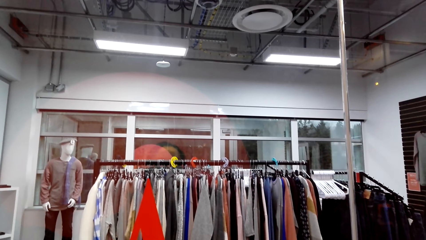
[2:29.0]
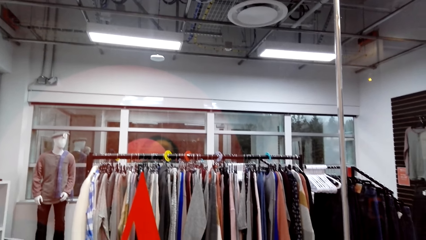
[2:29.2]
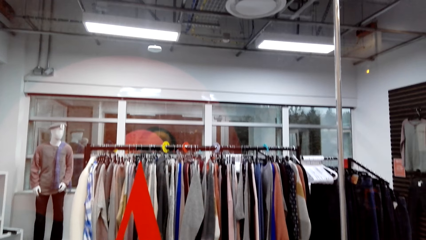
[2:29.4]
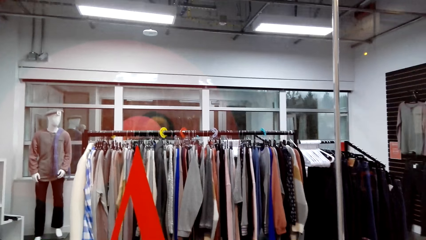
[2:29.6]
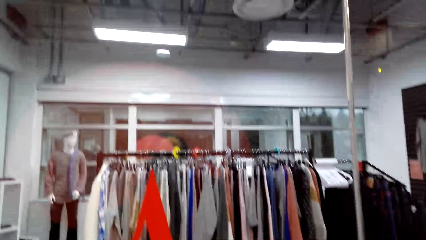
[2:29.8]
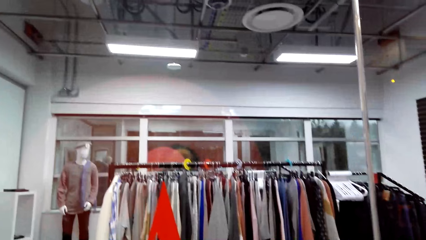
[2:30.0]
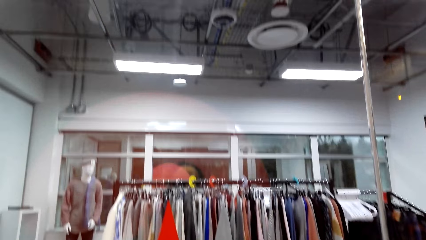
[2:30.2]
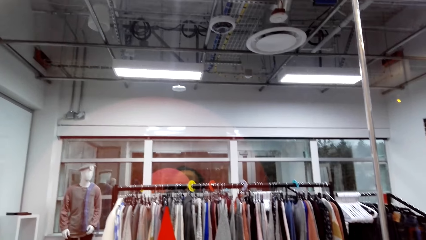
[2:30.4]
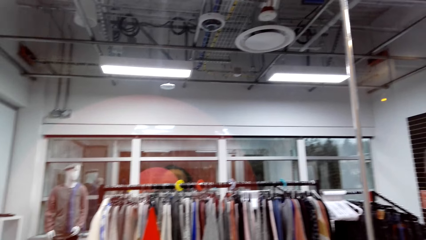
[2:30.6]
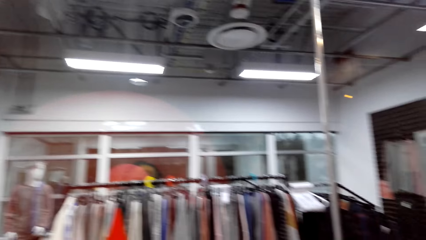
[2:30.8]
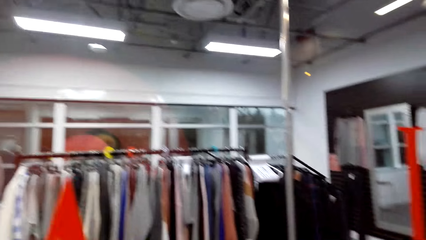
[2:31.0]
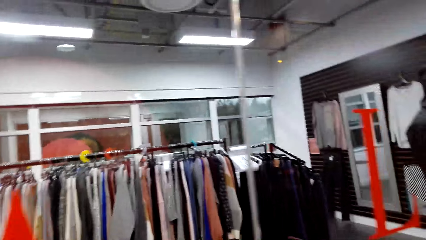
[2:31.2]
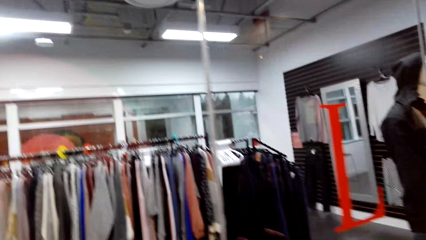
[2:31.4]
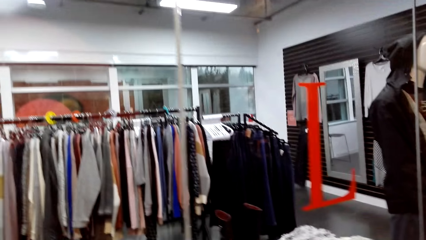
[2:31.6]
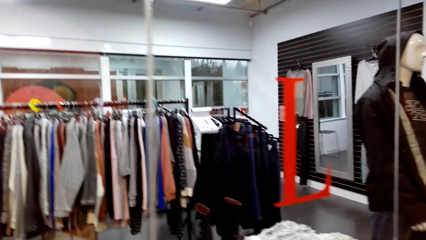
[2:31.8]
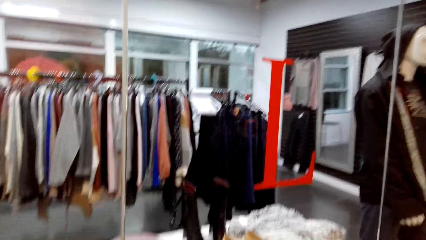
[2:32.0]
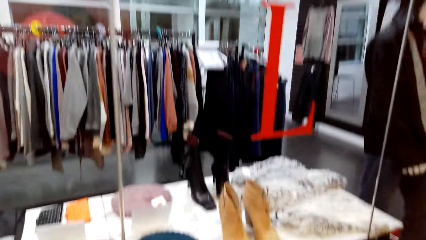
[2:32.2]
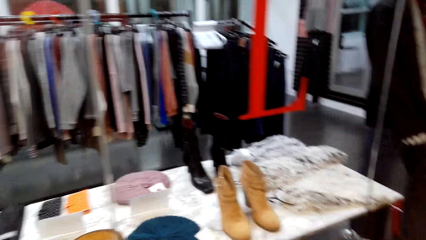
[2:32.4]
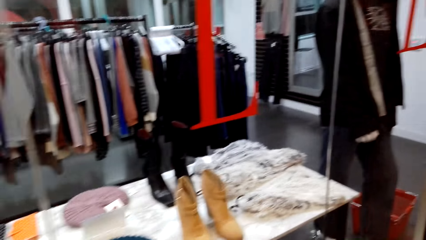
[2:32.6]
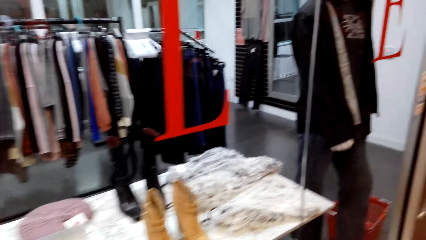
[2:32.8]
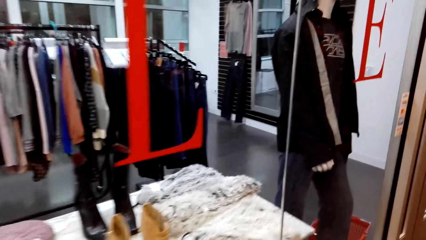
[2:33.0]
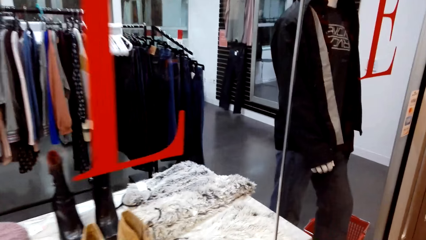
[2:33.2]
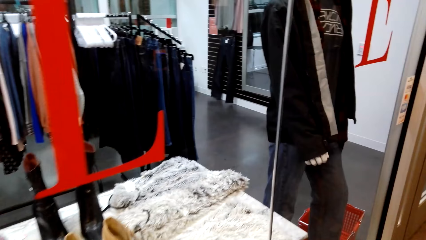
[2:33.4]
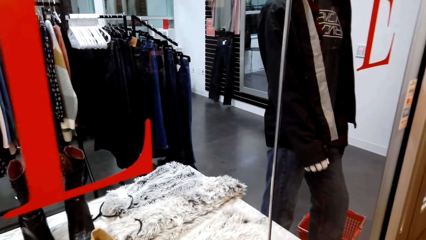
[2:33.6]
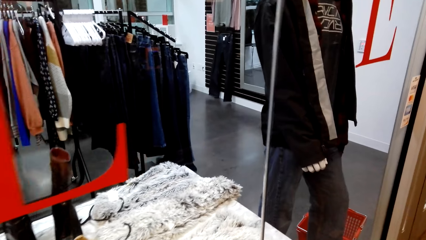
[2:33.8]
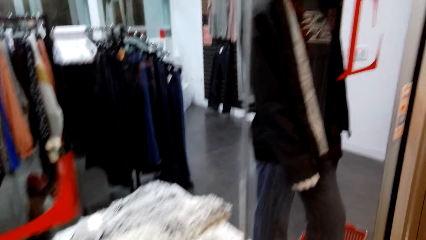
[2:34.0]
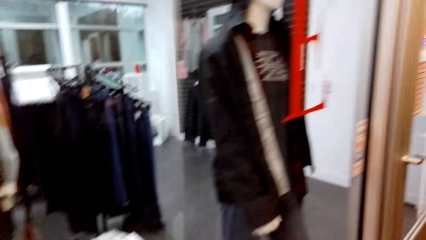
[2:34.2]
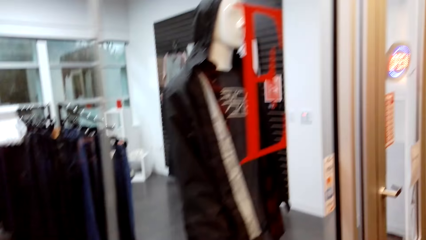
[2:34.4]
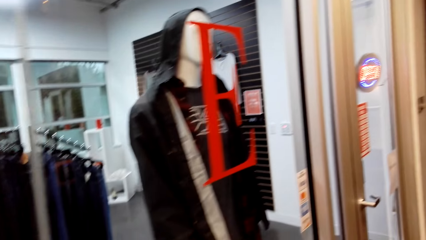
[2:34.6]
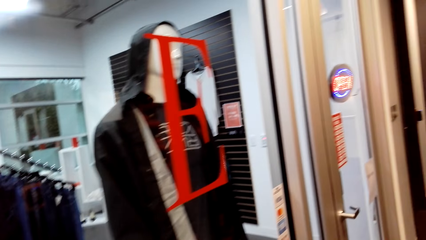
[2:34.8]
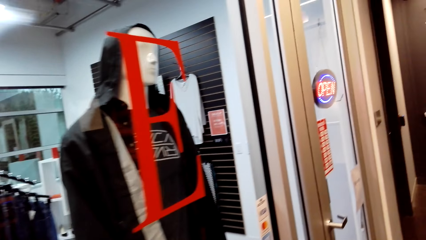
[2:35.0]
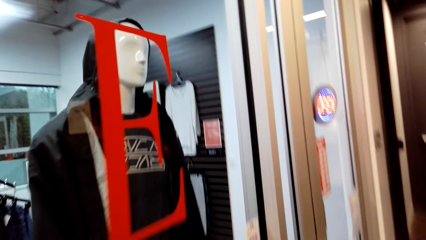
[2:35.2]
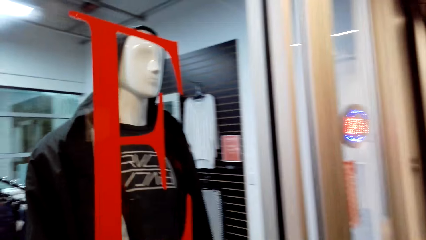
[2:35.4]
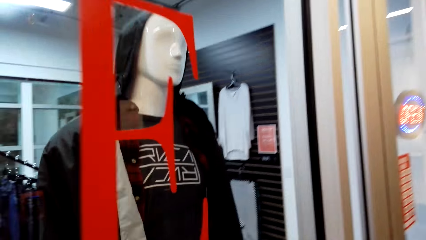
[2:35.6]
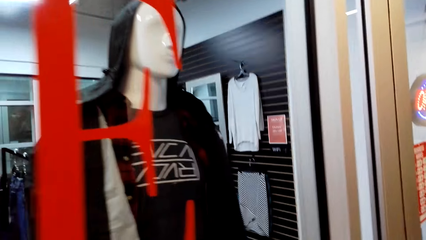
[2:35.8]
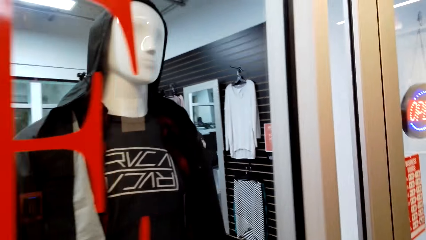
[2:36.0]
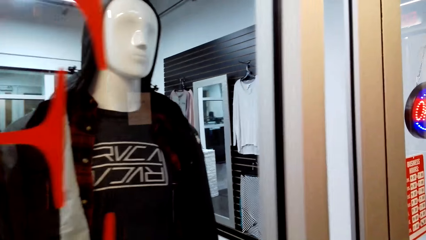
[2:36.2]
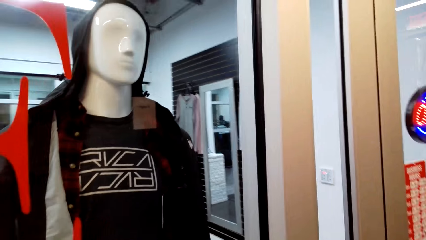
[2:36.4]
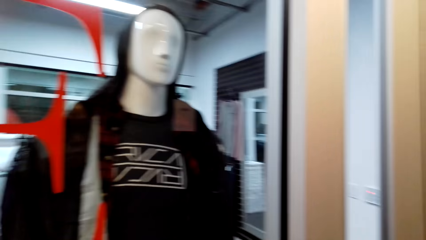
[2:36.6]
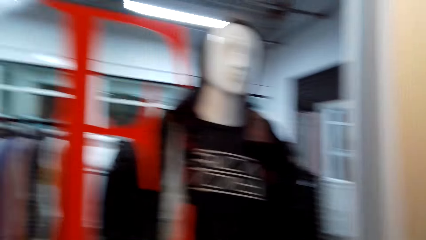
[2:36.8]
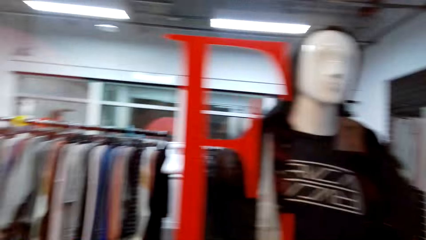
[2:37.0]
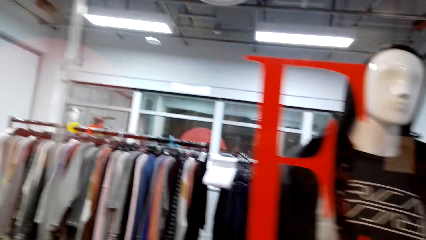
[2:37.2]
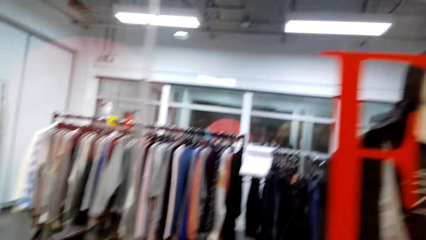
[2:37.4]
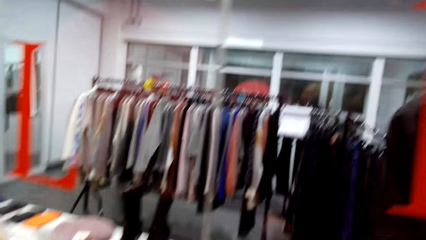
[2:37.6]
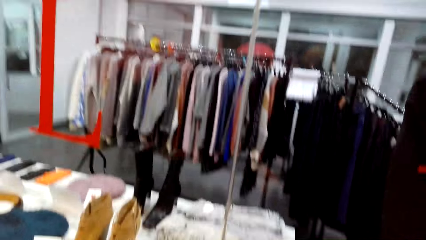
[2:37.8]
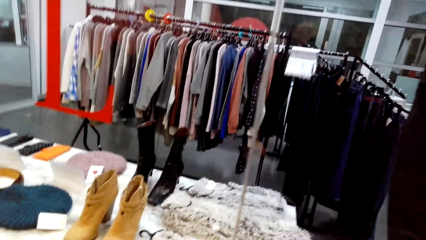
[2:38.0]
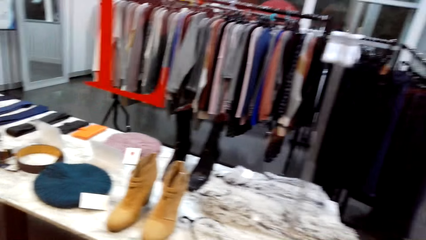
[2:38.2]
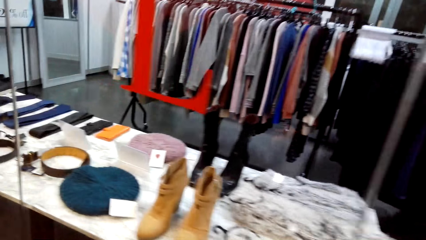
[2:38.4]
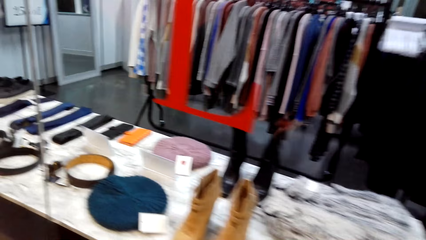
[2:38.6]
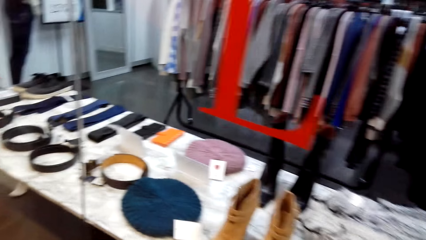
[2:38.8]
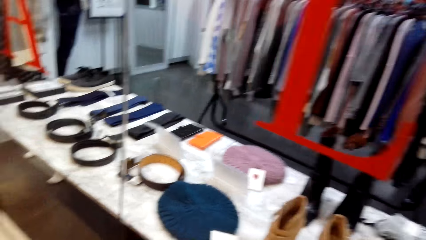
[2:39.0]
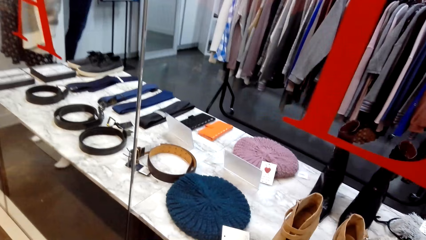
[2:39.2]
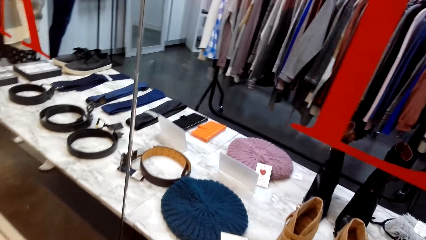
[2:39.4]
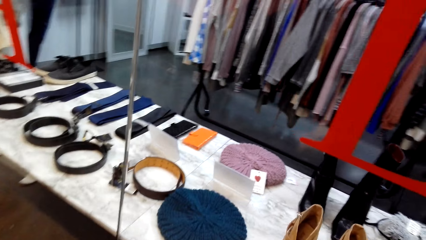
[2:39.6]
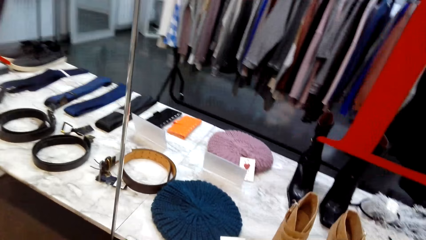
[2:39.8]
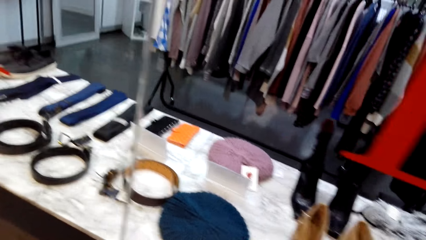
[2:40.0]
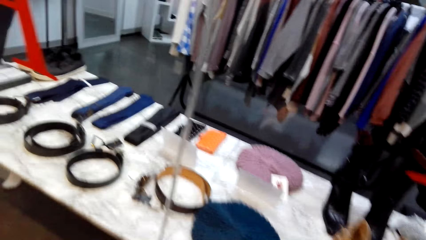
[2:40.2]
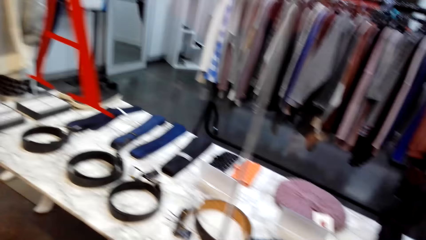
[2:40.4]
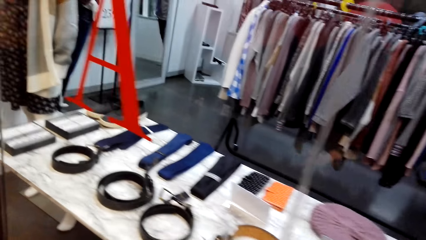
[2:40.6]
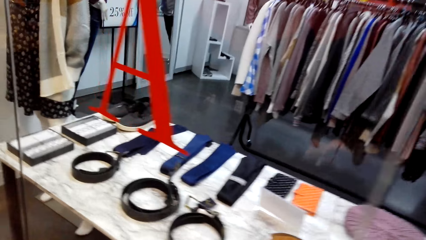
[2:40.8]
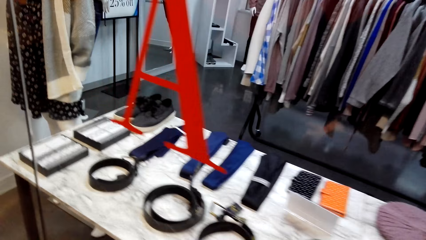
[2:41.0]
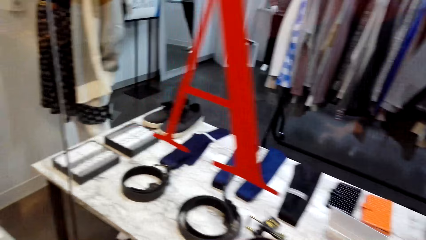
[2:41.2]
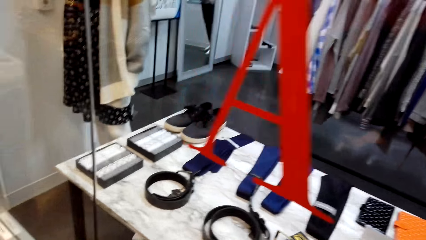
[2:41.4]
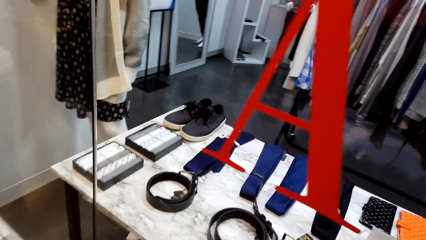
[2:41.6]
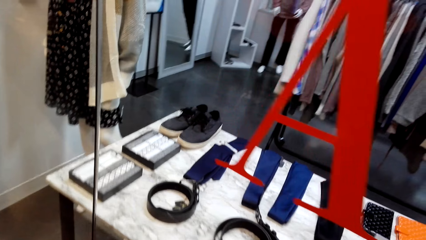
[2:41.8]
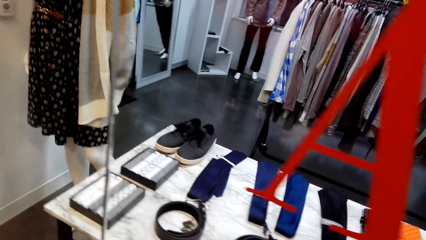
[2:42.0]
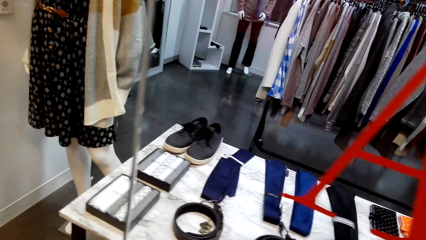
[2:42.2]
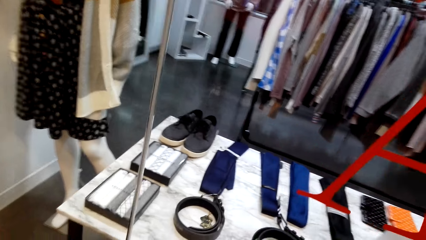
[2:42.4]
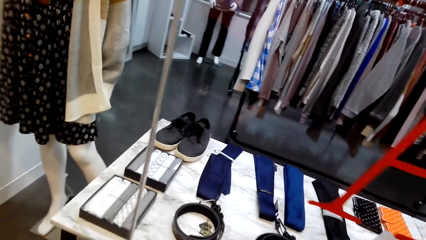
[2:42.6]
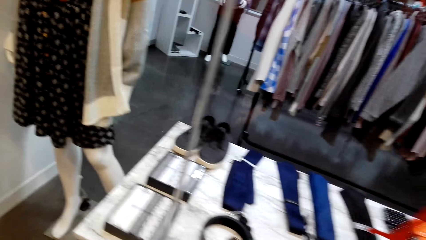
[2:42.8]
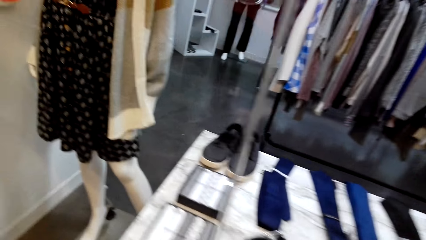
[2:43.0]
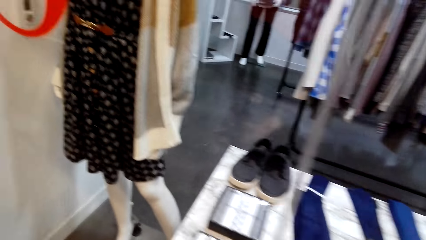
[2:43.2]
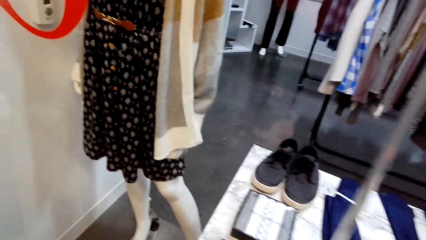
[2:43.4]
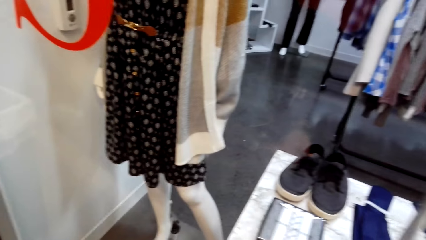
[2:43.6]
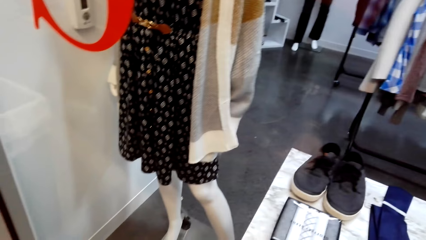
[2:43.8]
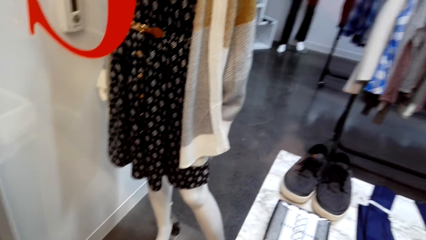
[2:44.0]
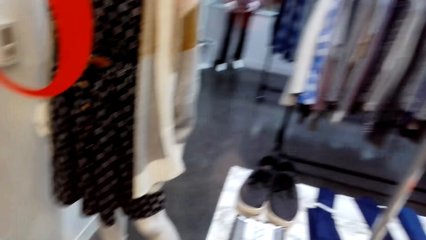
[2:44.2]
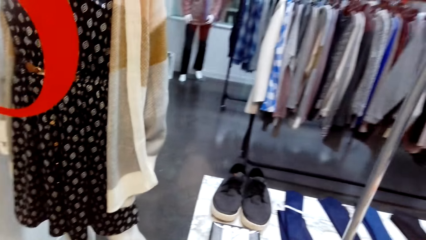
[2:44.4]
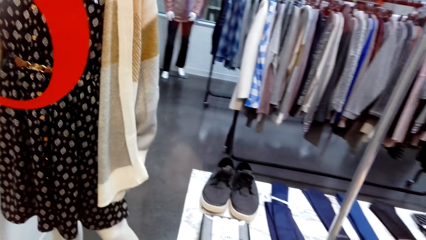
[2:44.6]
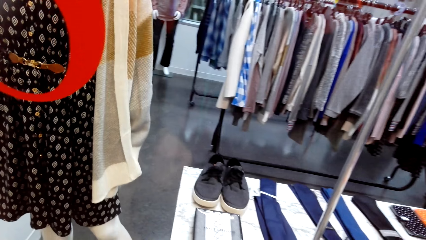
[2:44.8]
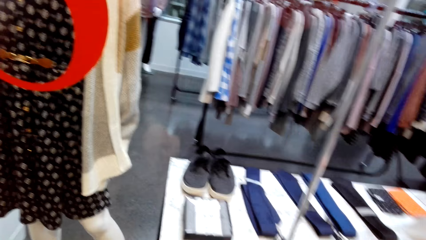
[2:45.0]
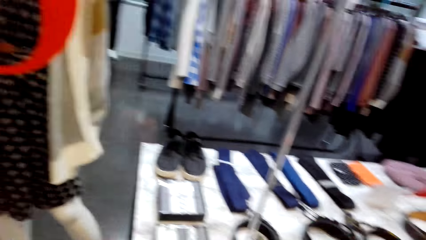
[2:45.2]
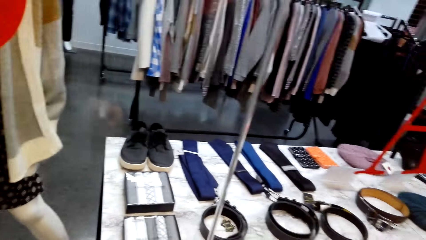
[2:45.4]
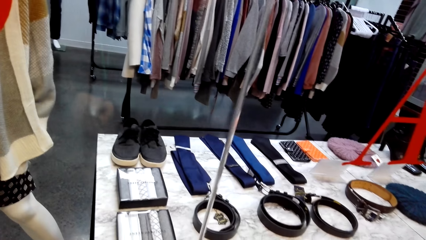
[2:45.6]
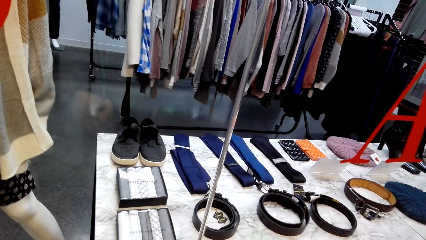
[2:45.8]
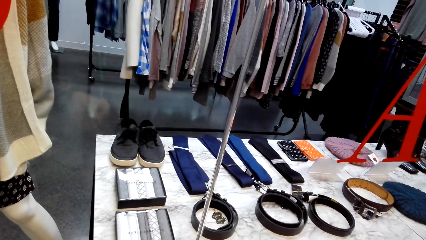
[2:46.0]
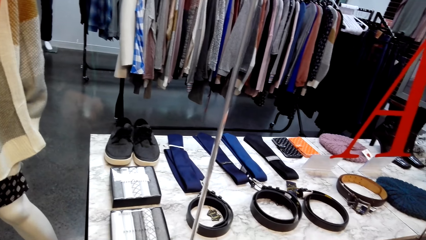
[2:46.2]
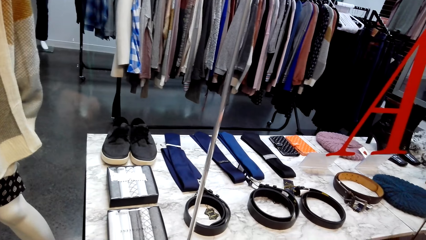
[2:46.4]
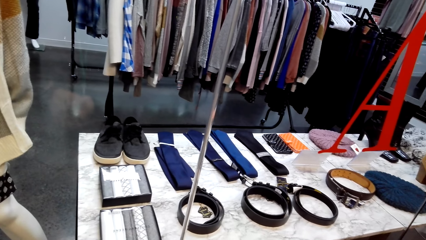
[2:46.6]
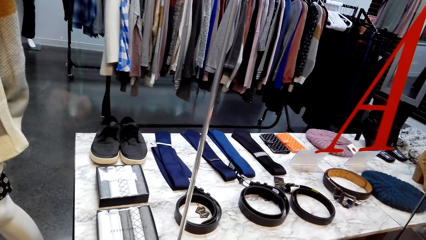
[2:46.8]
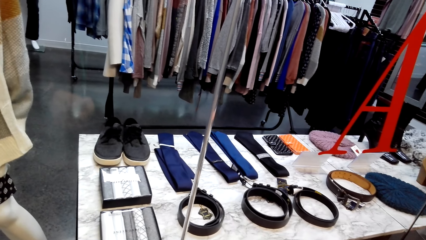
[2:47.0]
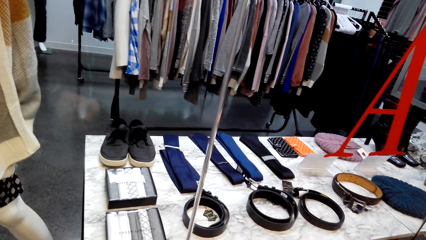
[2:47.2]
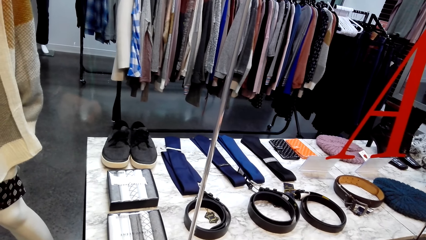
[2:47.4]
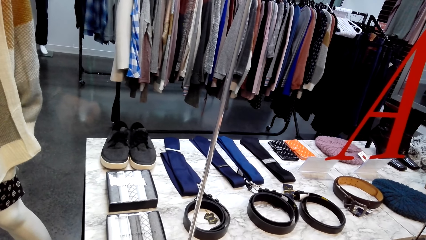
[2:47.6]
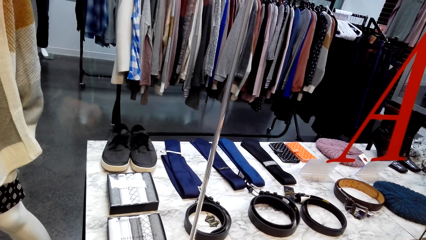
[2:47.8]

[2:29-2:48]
The camera wearer looks around. They walk around the store. They turn around. They walk around the store. They look around.
